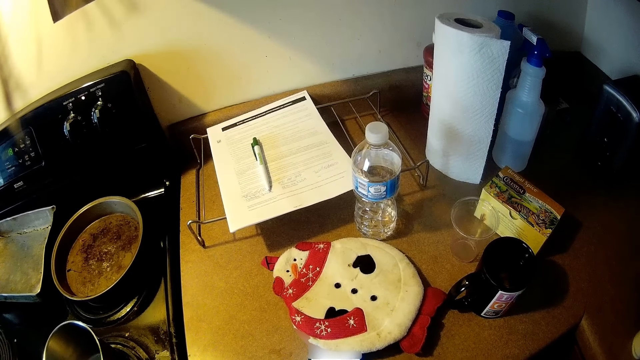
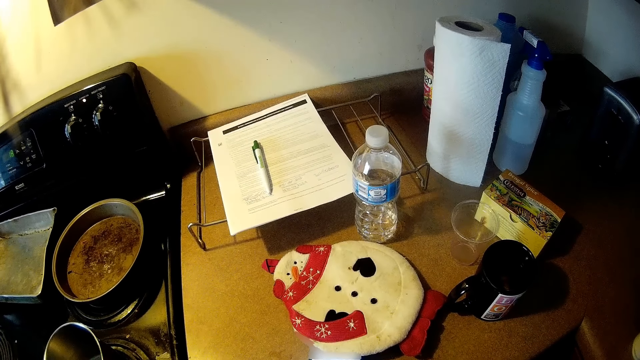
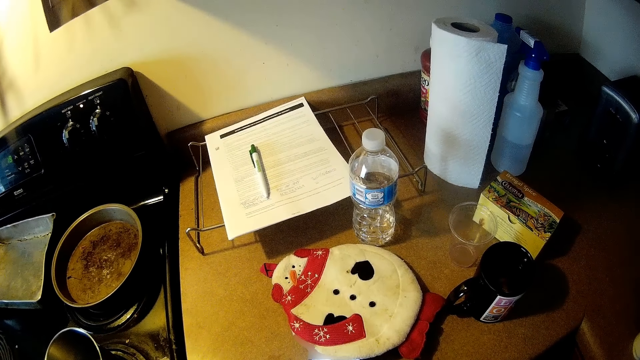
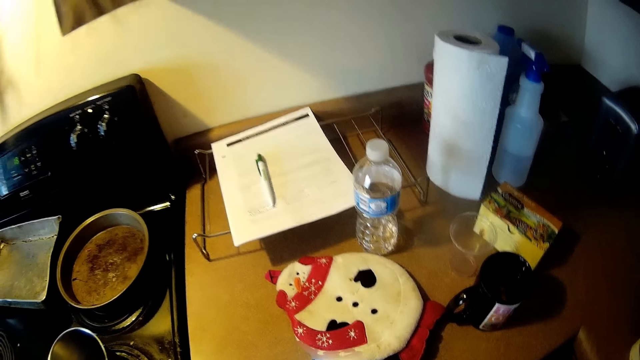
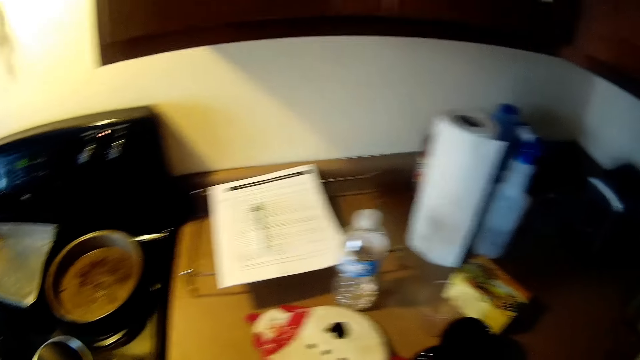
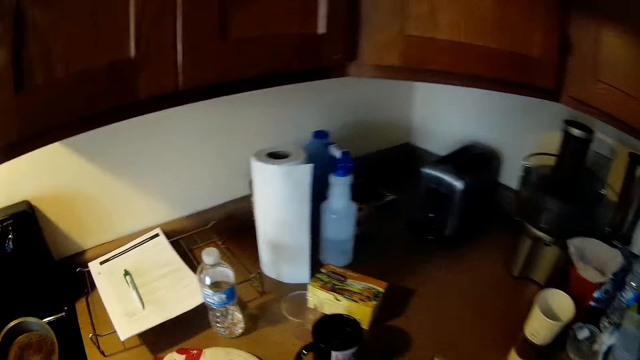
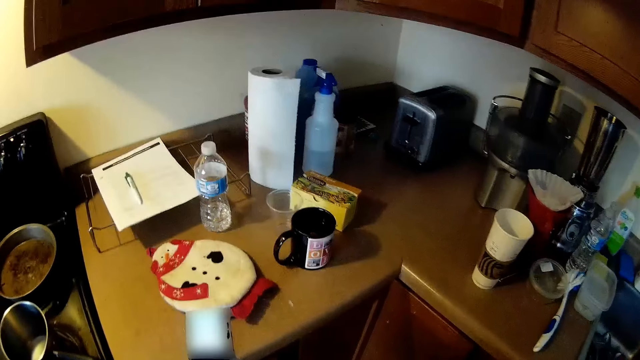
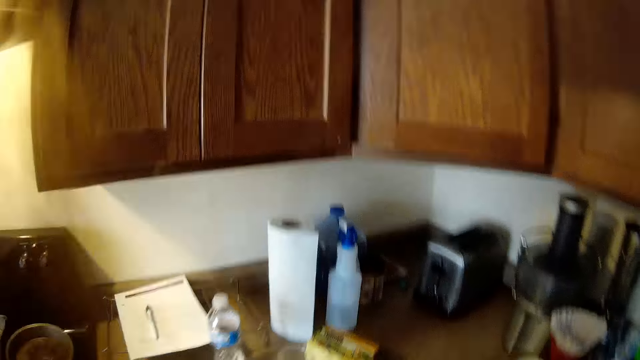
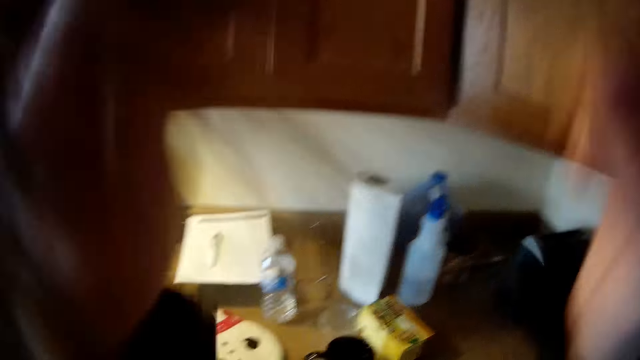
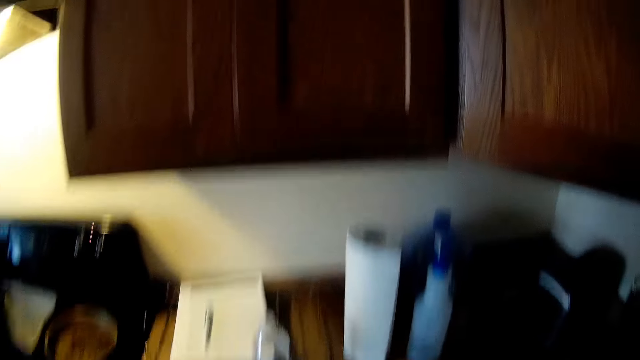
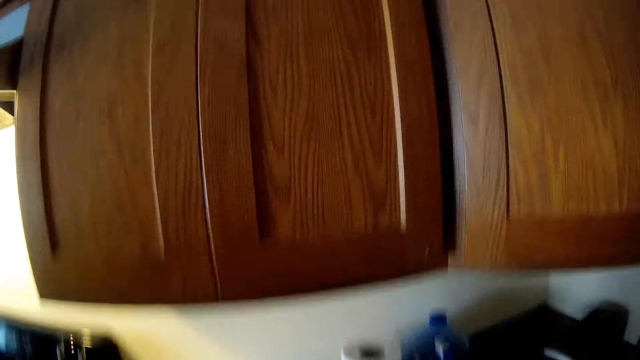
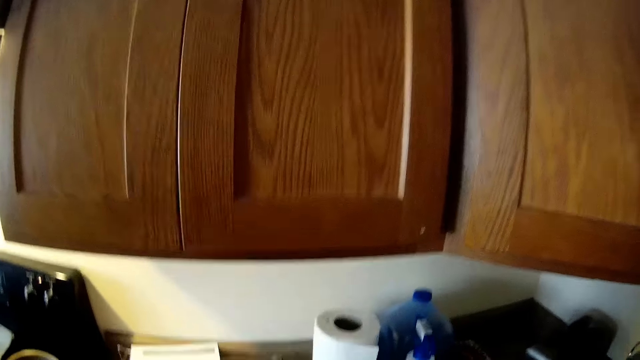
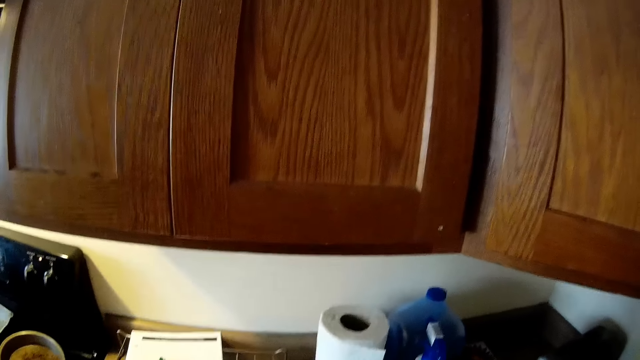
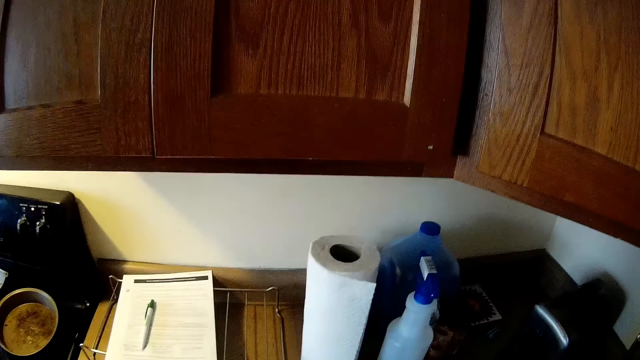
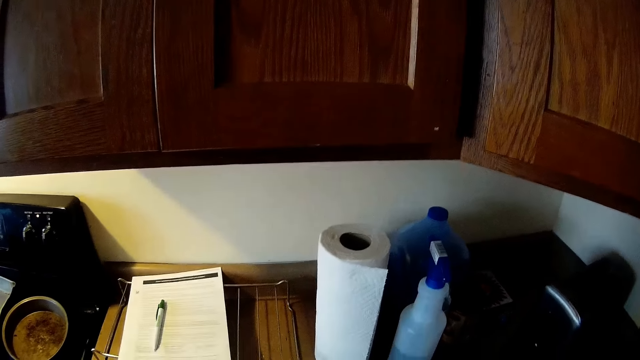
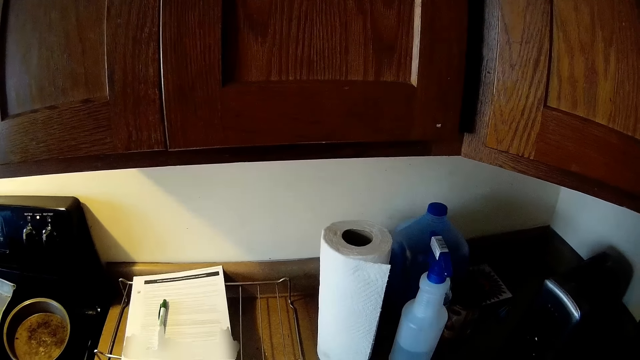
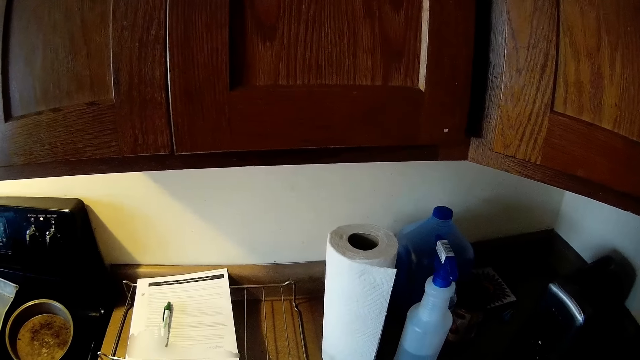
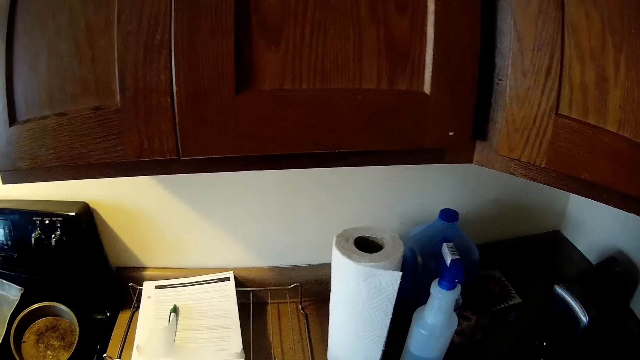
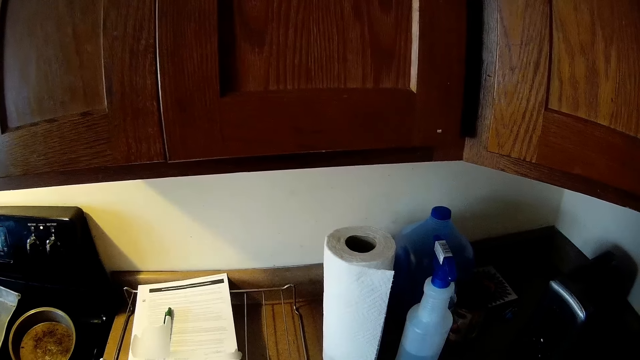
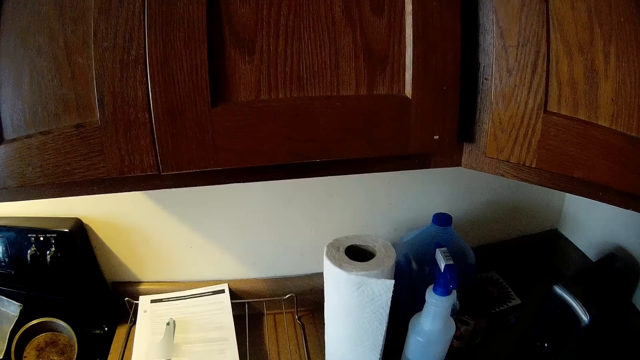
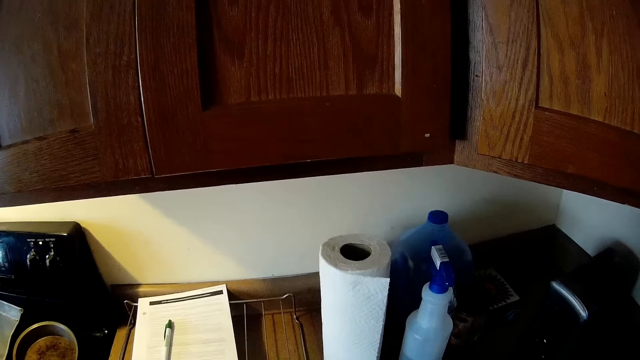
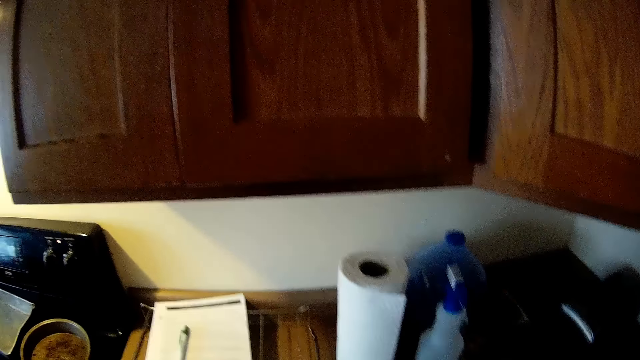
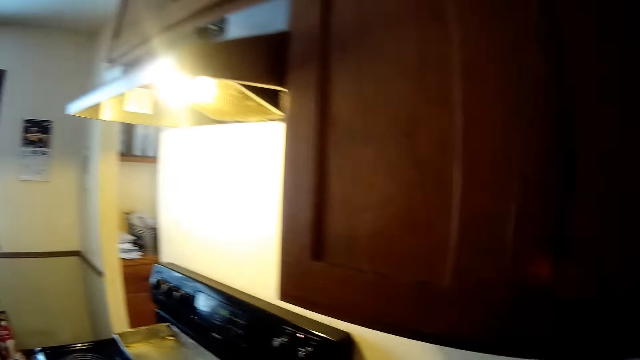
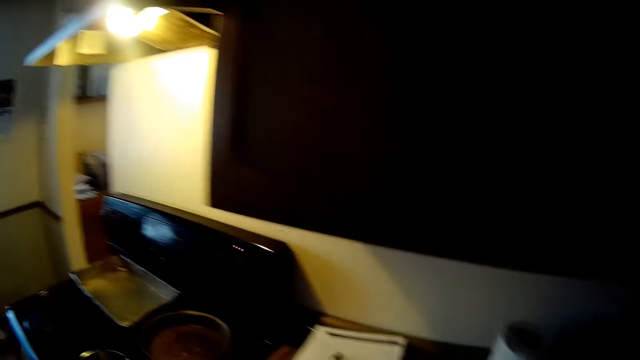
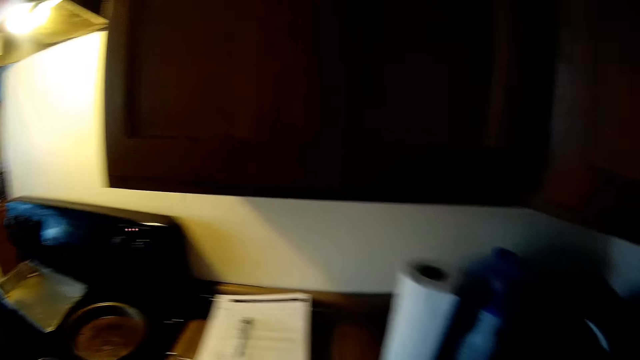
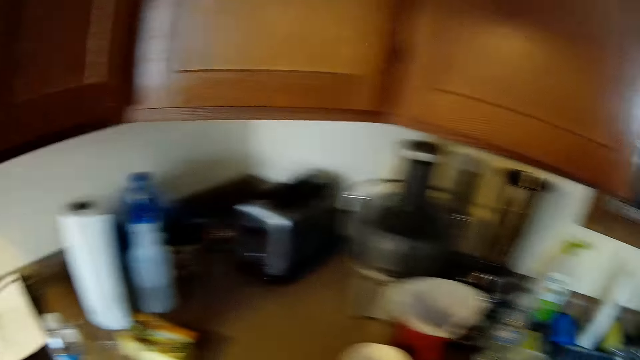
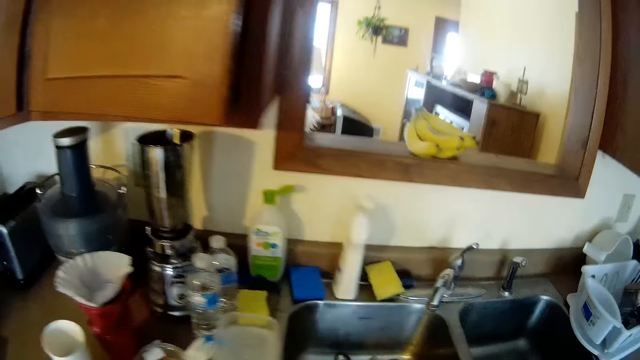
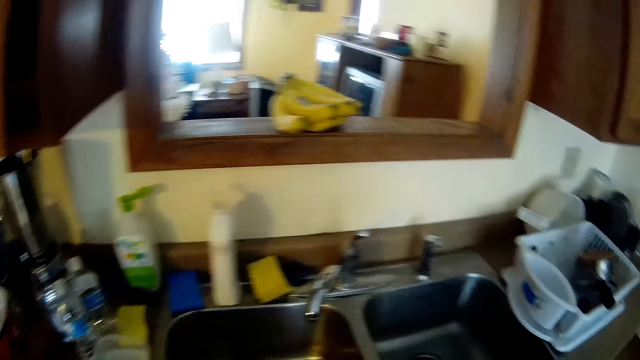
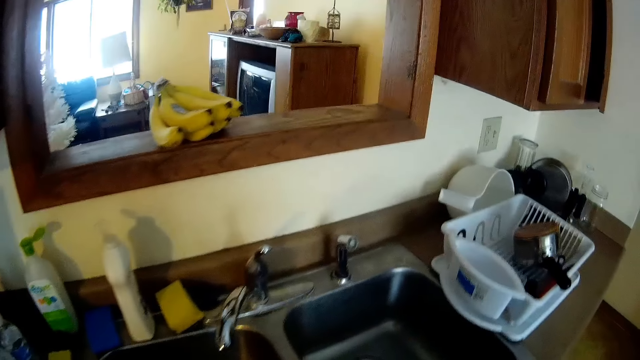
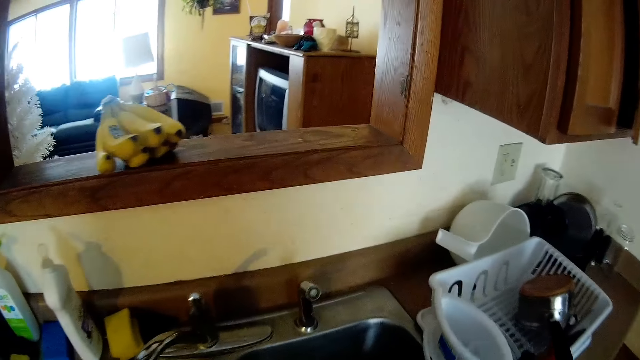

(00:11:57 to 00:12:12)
The camera wearer looks around. They raise the hand. They look around.

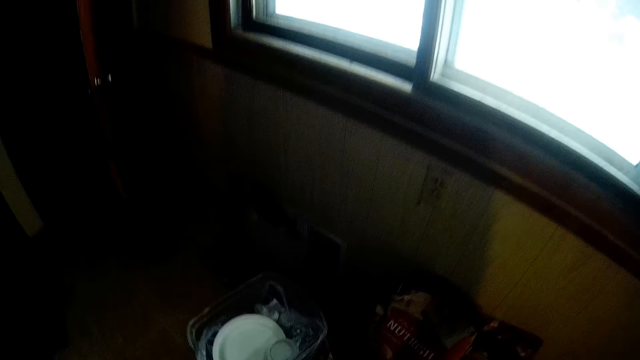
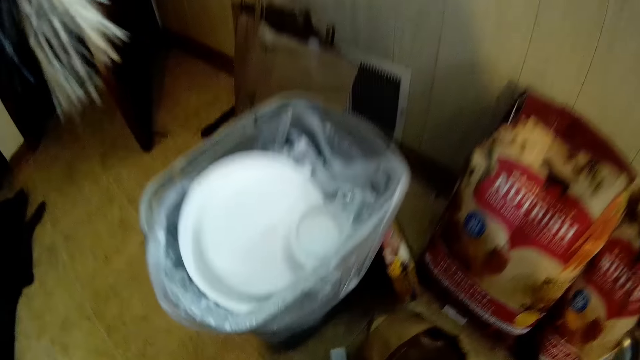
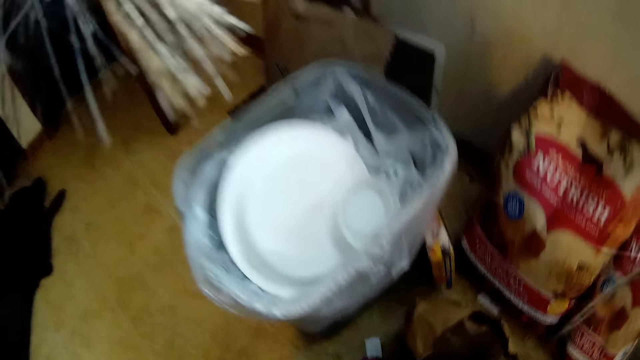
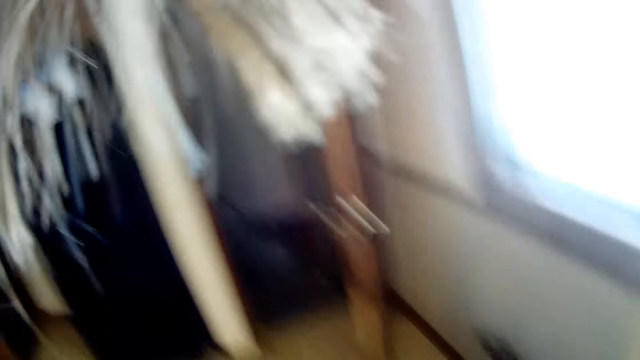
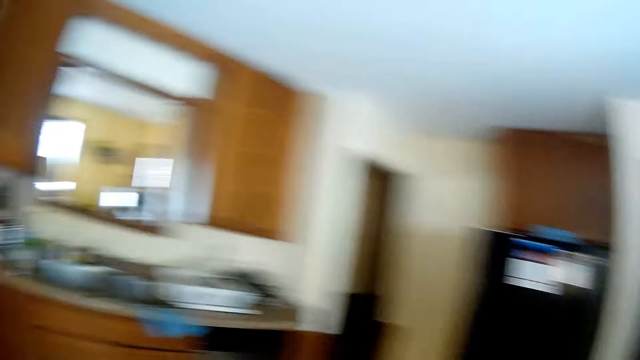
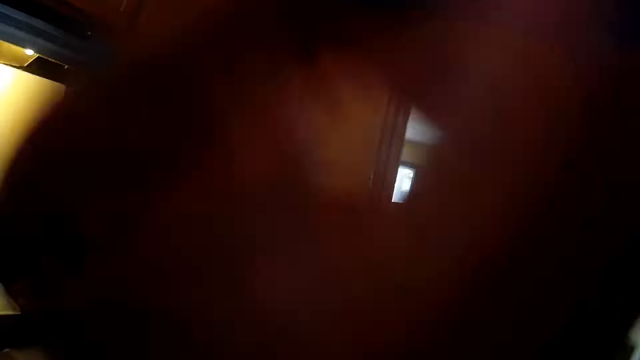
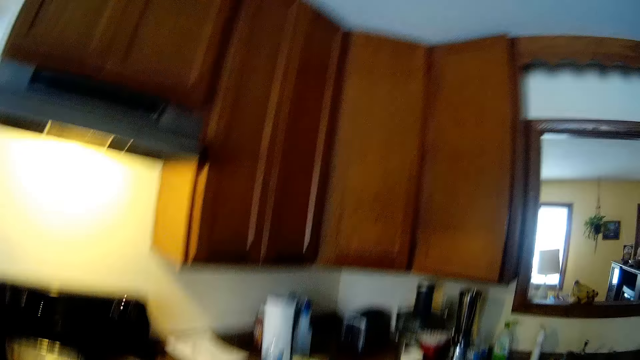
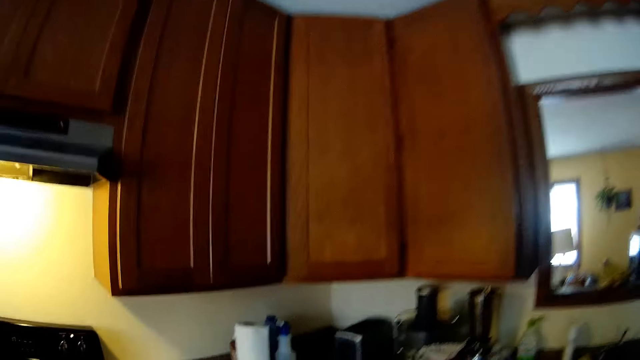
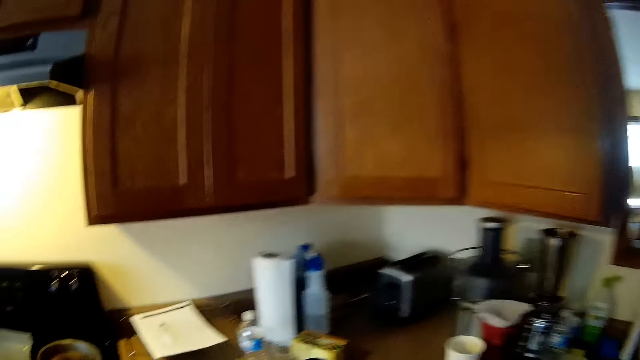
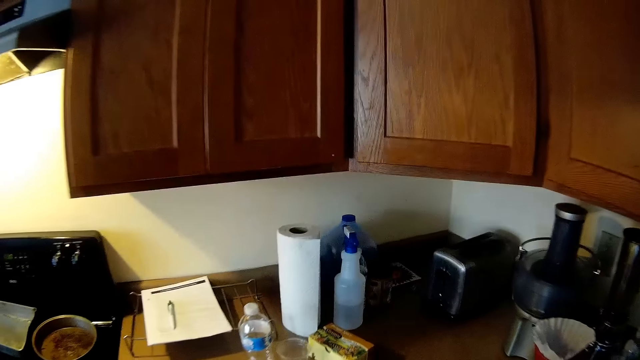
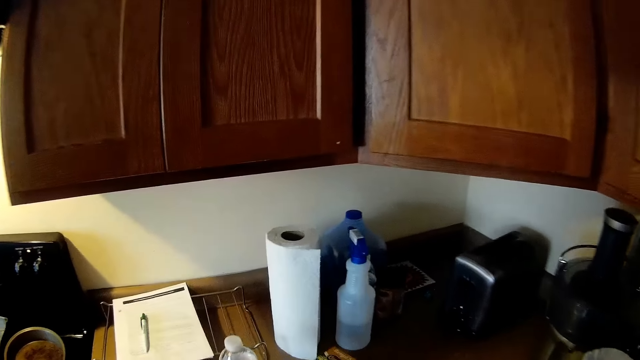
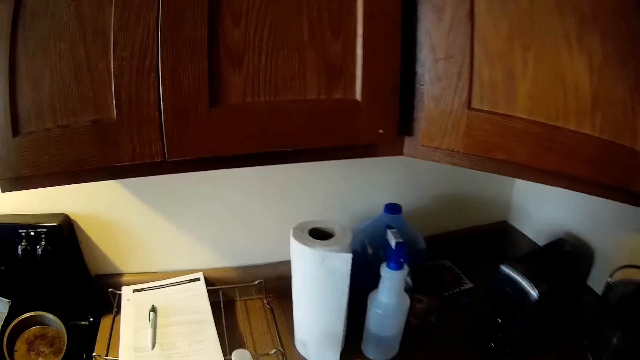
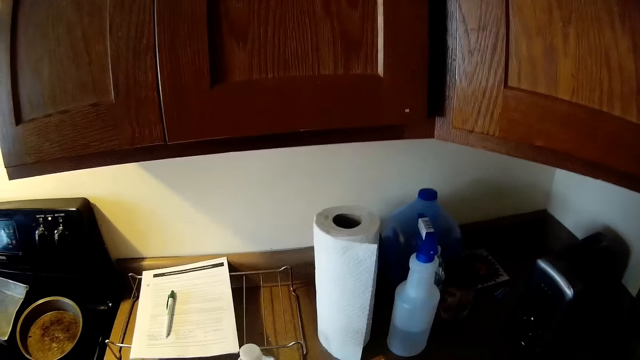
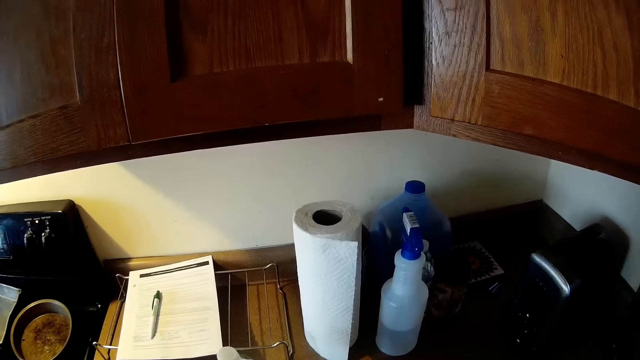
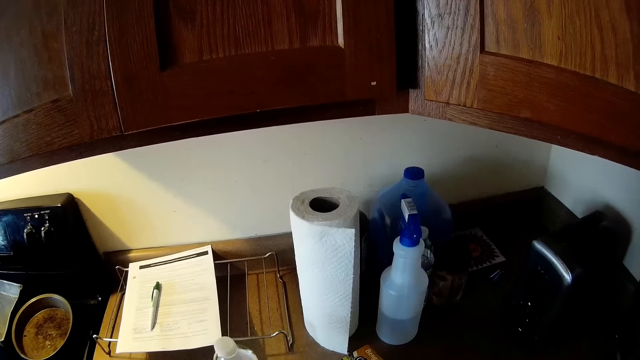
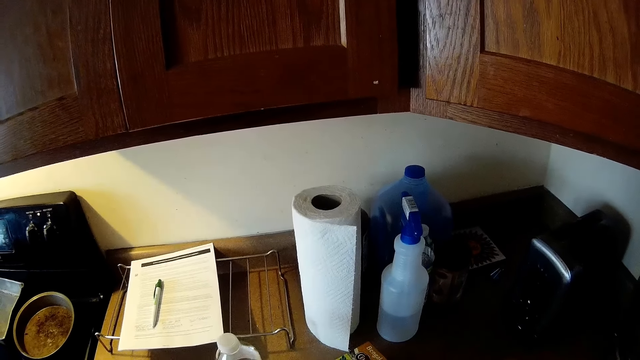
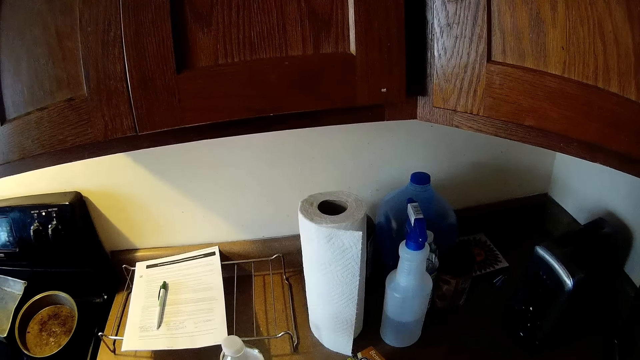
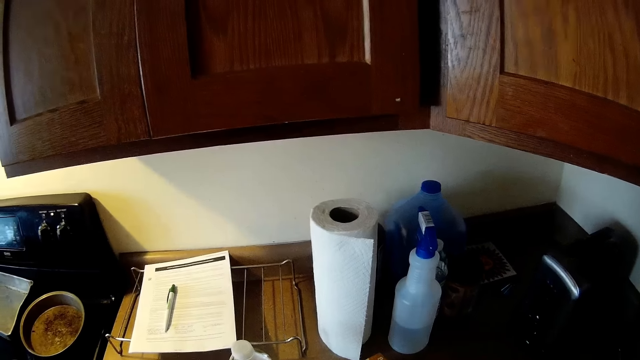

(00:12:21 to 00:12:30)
The camera wearer straightens her hair with her left hand. She moves the hand.
